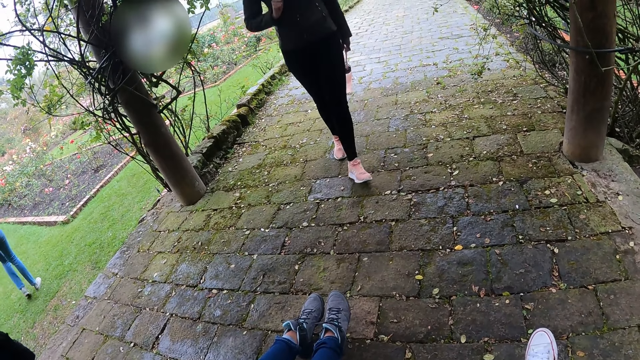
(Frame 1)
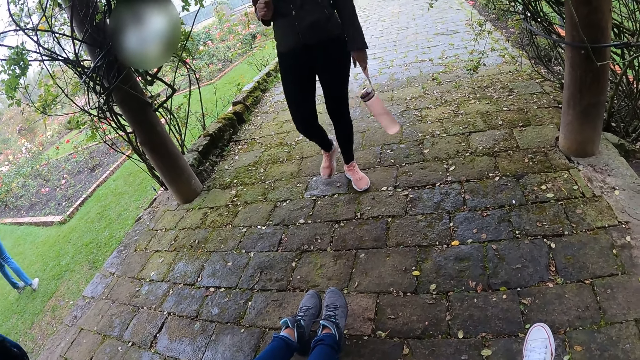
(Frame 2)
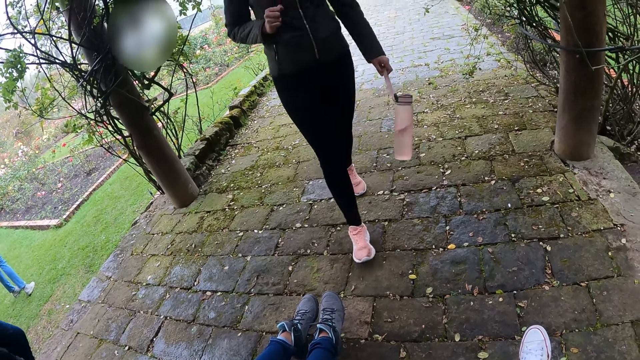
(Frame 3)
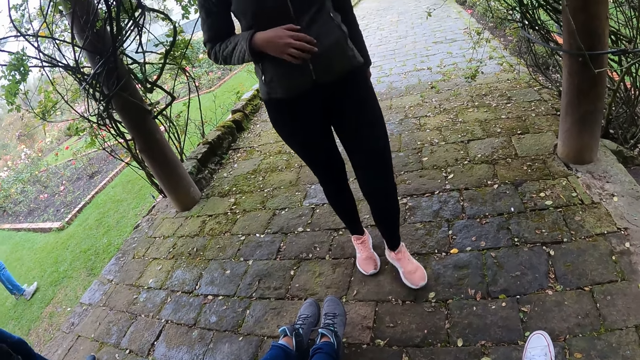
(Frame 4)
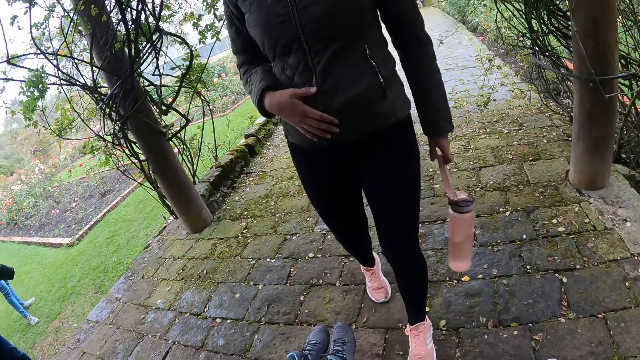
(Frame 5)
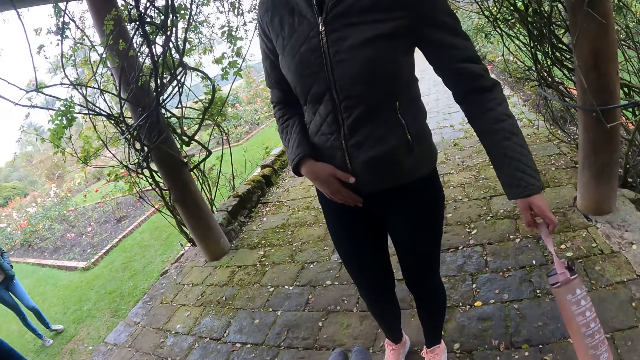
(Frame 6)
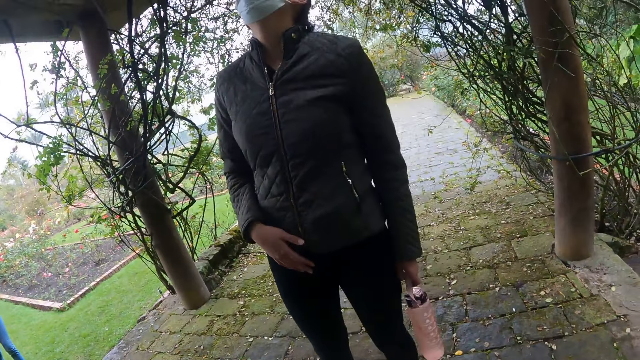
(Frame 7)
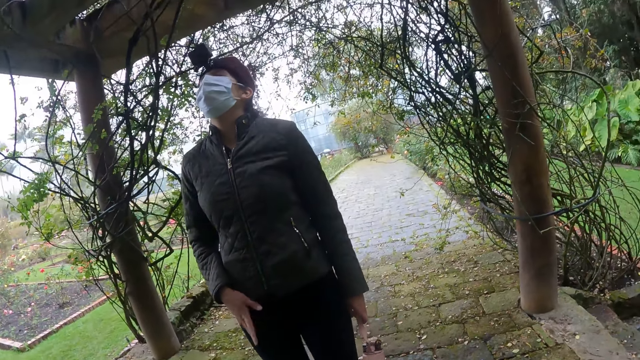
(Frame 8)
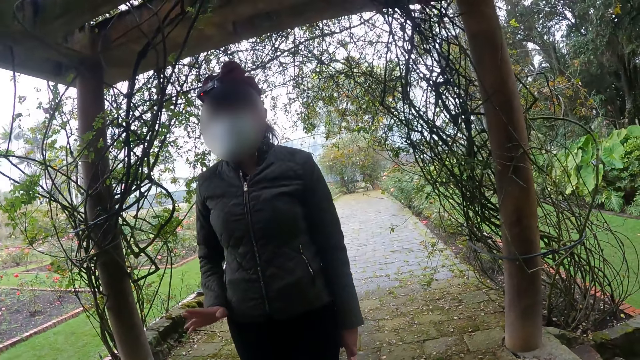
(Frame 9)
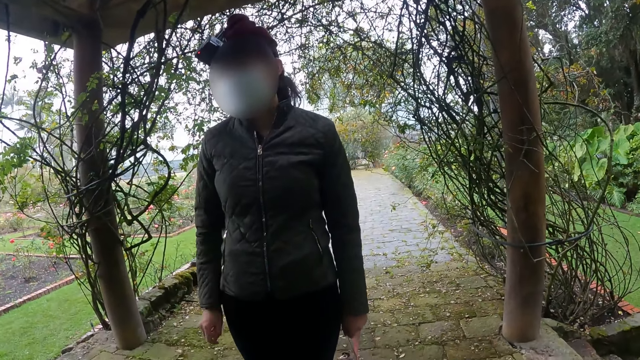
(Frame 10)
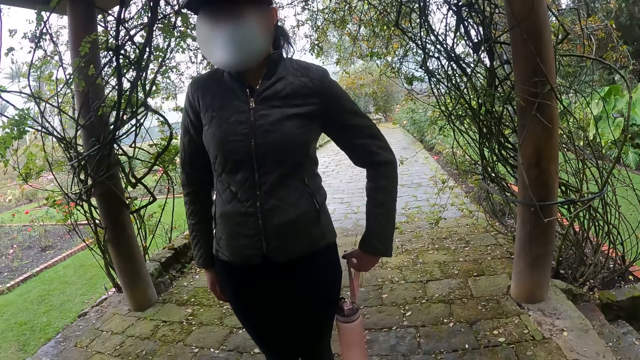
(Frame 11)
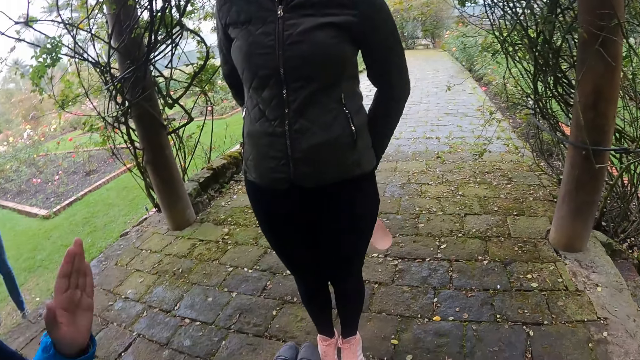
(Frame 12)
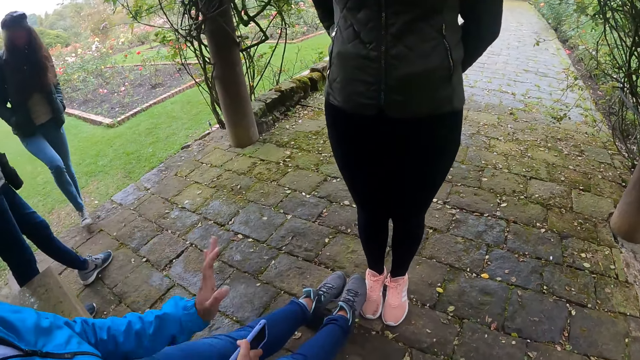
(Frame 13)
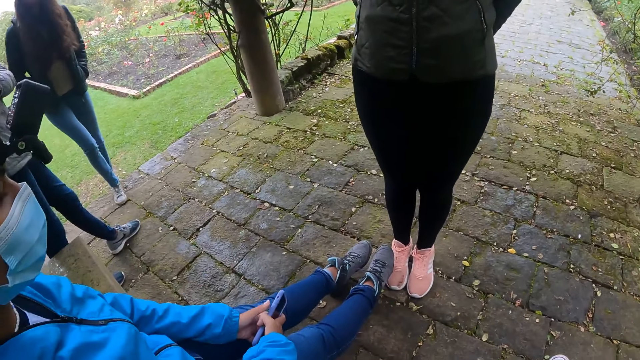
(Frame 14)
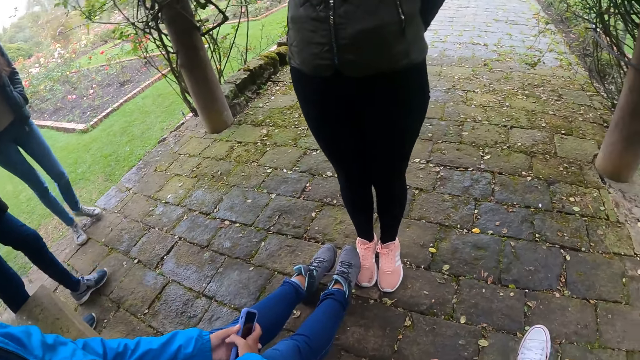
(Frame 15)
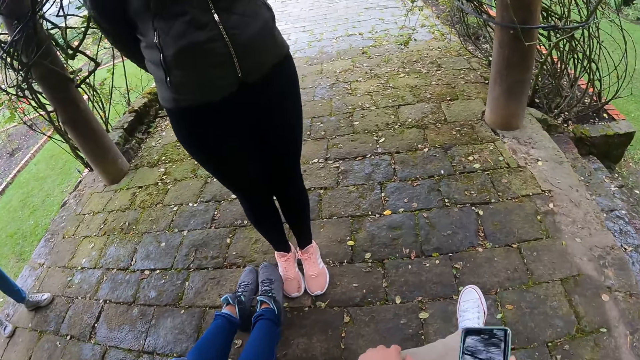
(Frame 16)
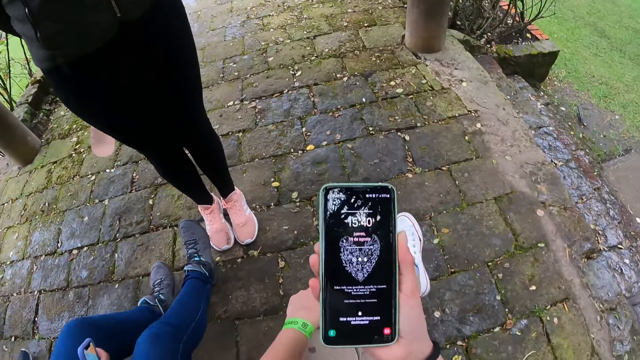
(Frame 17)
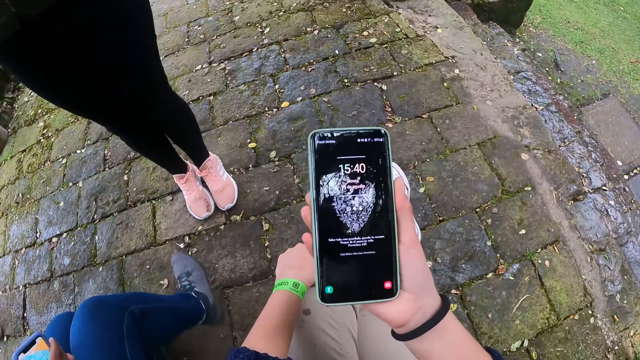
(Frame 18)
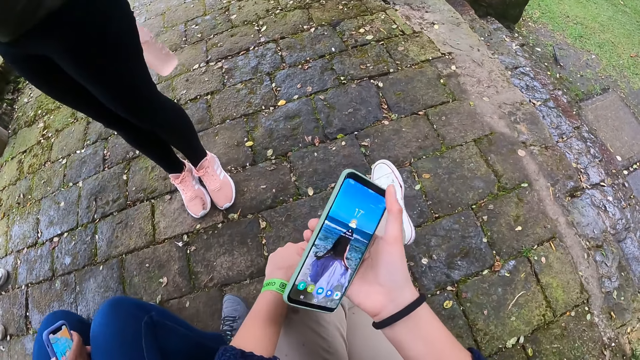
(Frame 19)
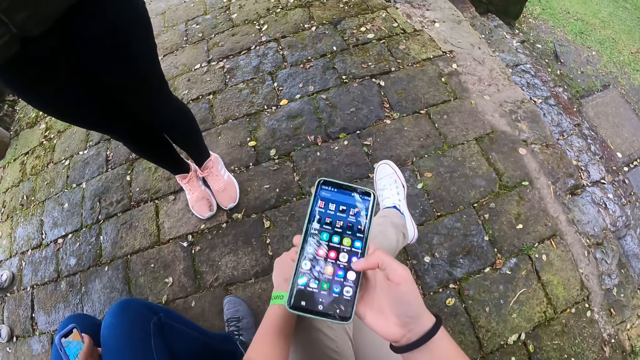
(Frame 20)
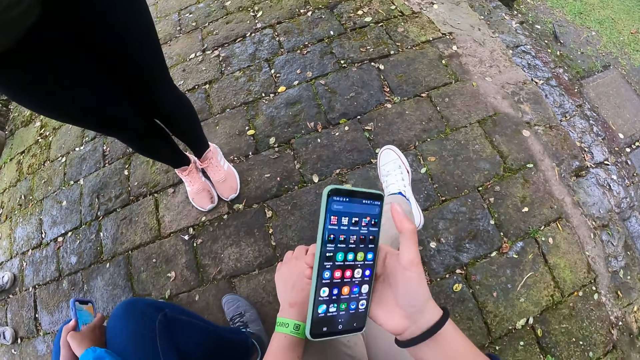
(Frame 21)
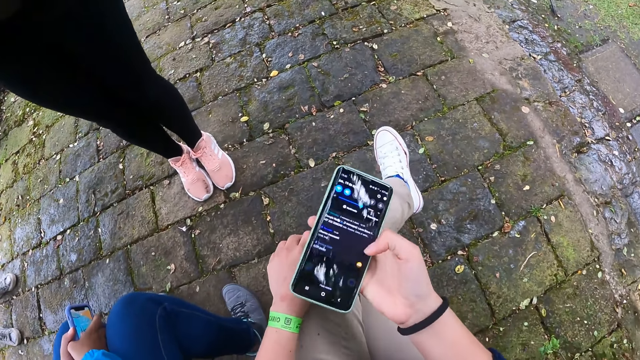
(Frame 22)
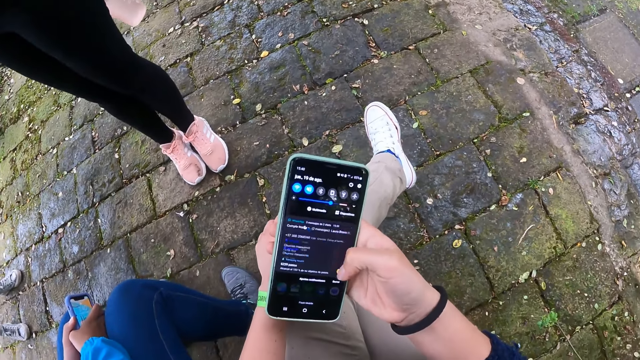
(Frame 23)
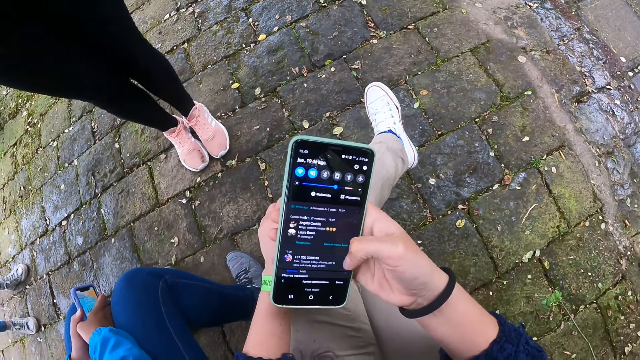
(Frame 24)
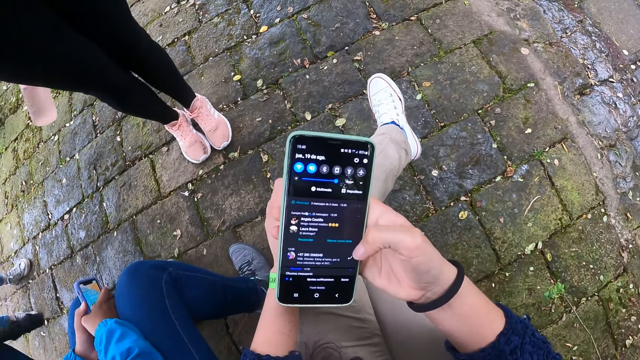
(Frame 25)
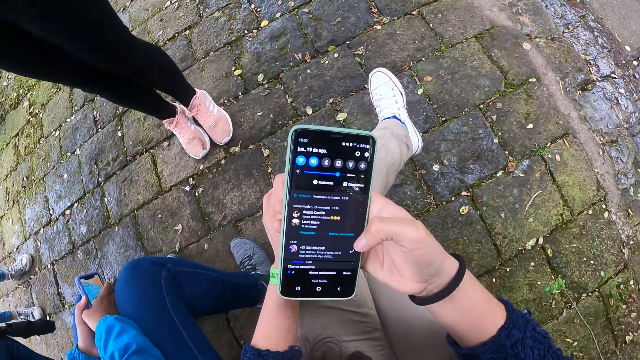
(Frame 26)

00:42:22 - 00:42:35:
A woman interacts with another woman. The camera wearer operates the phone with her right hand. She scrolls the phone.

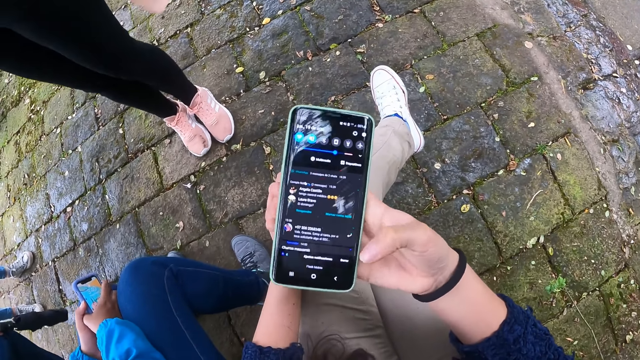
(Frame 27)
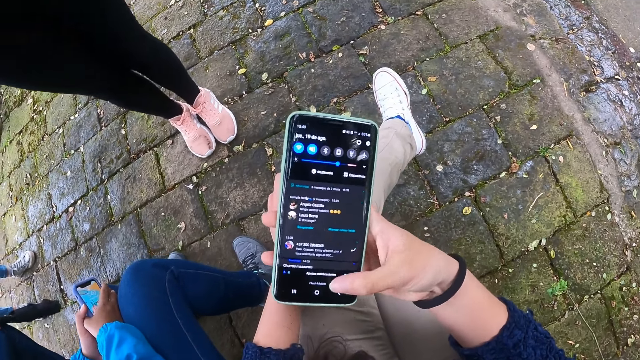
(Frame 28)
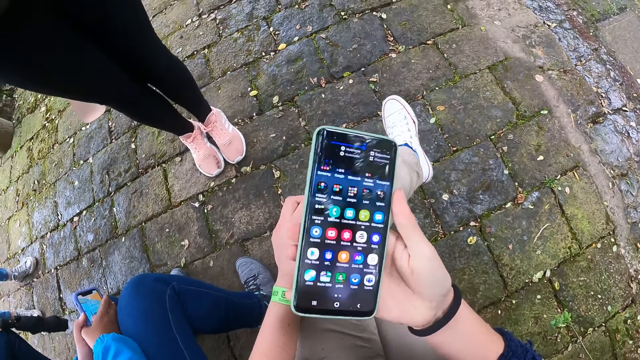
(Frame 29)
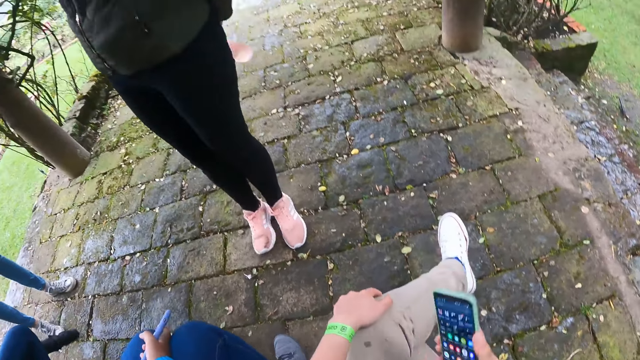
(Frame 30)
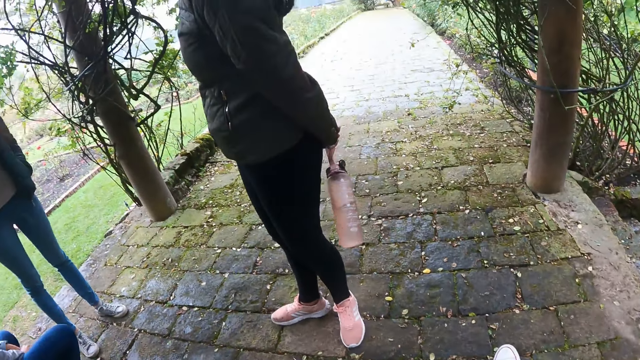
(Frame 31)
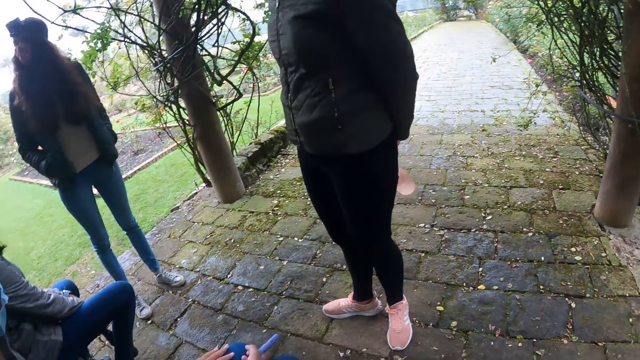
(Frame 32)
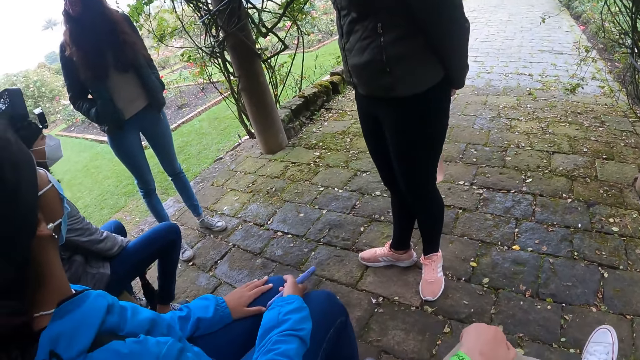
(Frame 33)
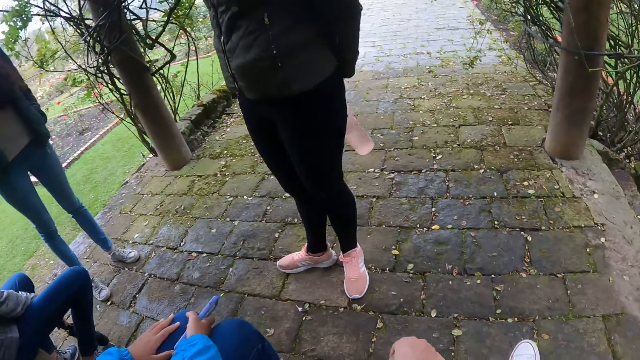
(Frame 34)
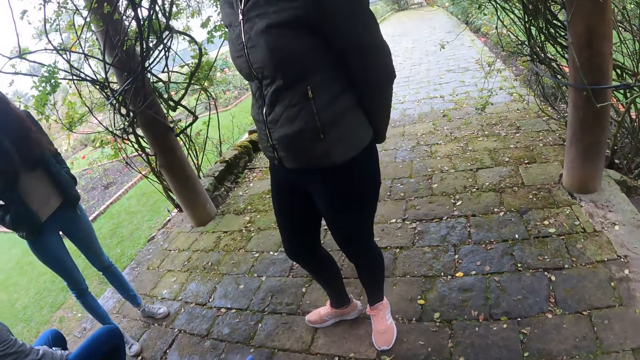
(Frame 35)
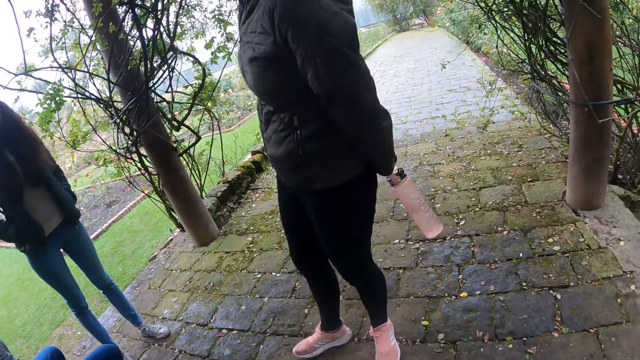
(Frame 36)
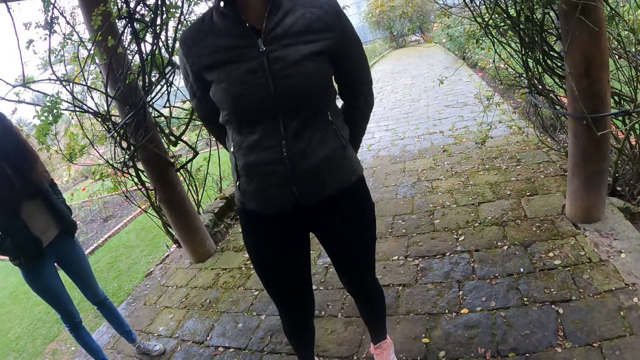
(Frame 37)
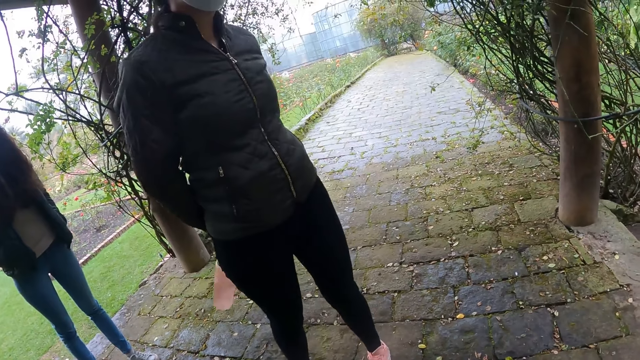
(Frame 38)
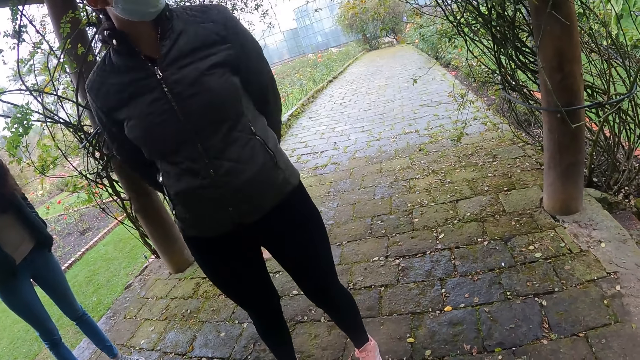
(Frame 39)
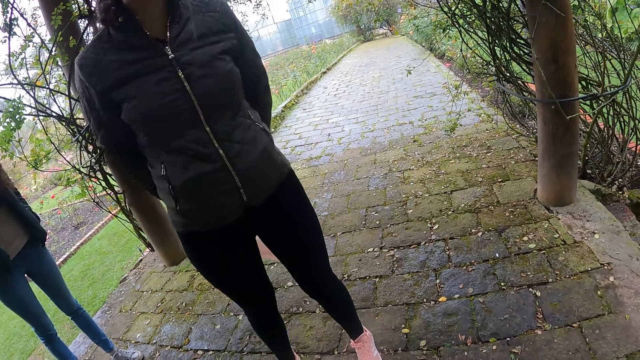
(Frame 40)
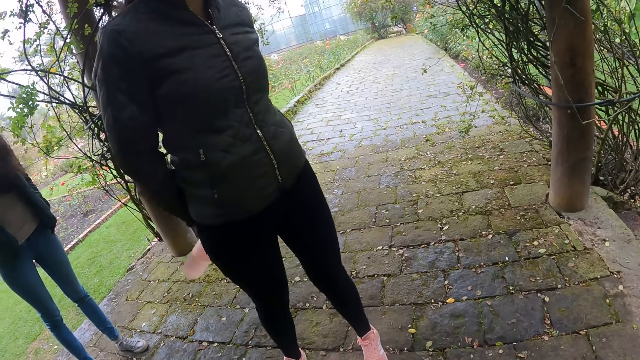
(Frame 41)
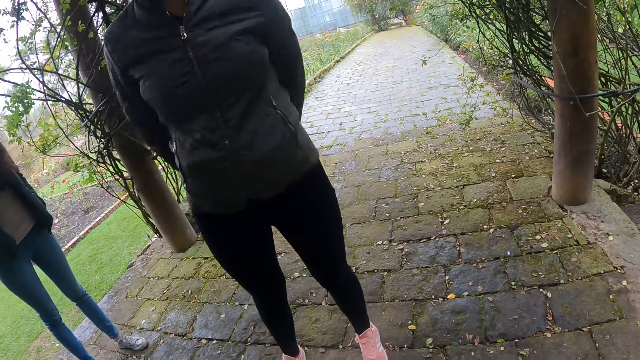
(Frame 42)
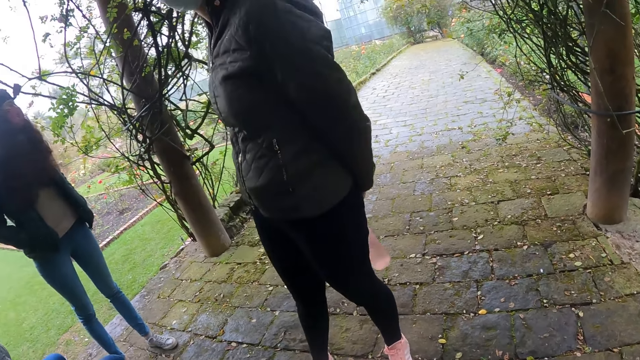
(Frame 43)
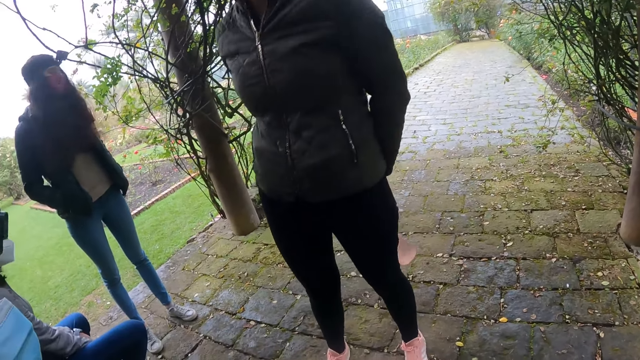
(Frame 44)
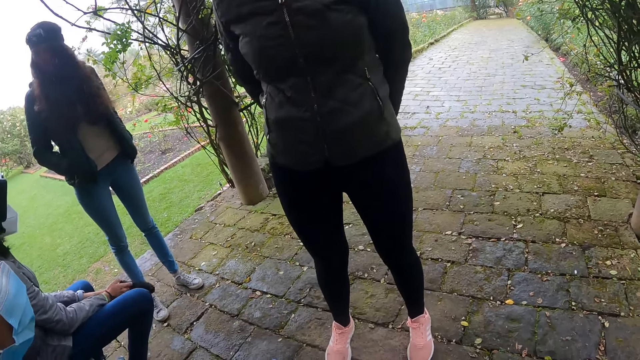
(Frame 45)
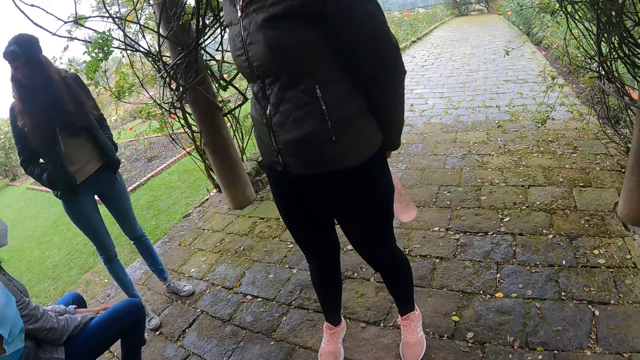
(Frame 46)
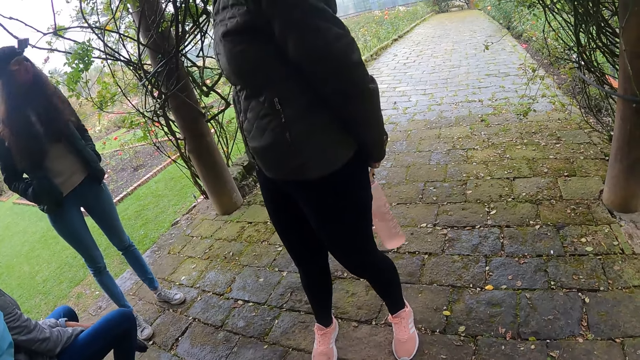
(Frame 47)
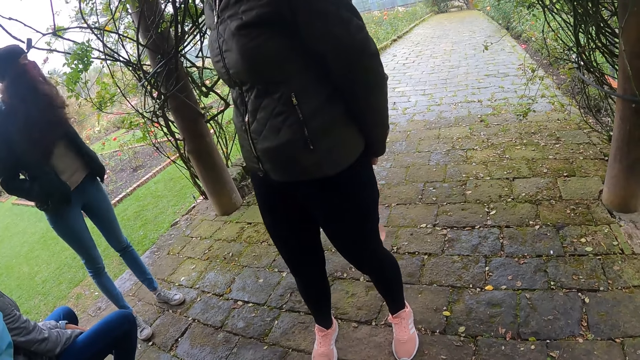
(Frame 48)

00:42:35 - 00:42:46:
The camera wearer looks around. A woman interacts with another woman.
